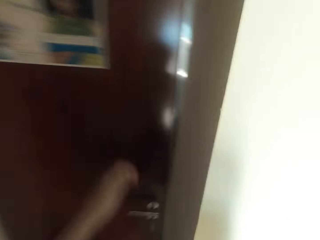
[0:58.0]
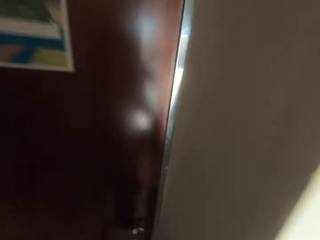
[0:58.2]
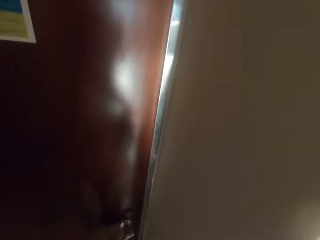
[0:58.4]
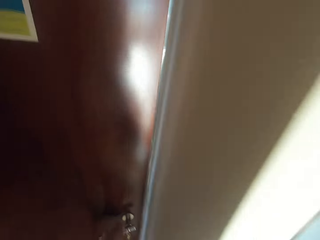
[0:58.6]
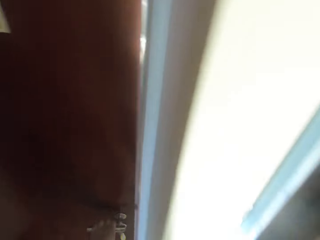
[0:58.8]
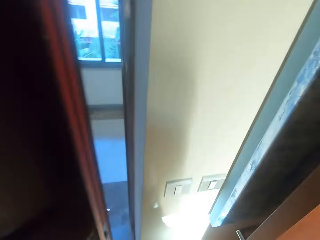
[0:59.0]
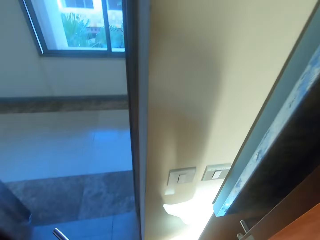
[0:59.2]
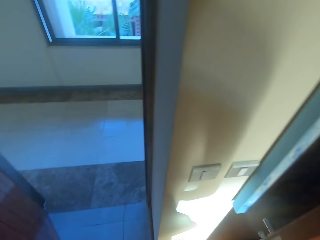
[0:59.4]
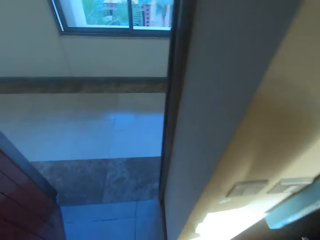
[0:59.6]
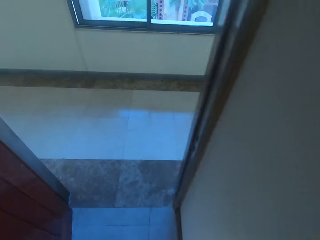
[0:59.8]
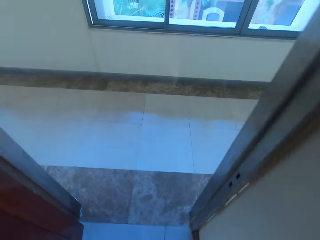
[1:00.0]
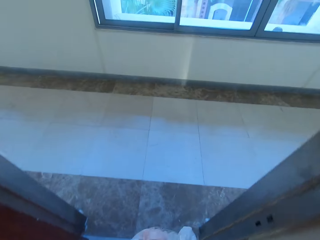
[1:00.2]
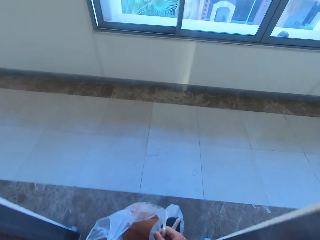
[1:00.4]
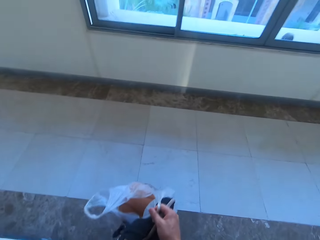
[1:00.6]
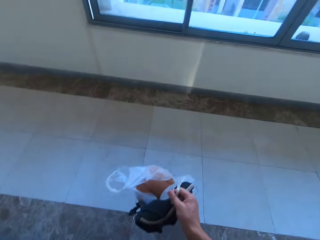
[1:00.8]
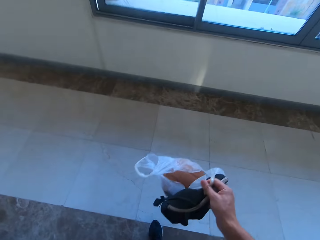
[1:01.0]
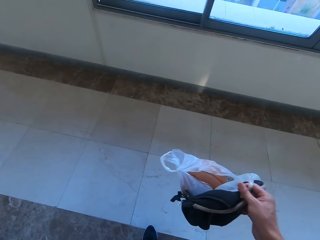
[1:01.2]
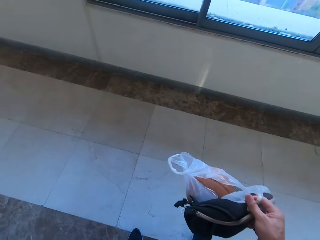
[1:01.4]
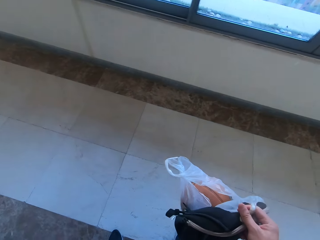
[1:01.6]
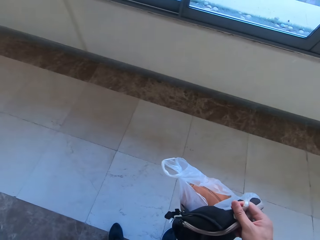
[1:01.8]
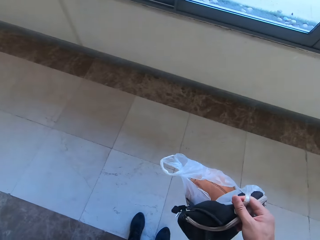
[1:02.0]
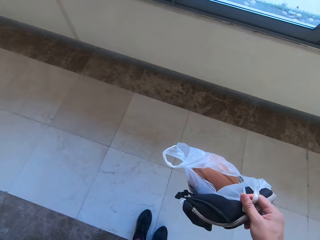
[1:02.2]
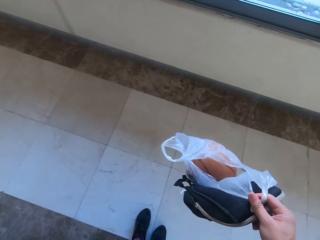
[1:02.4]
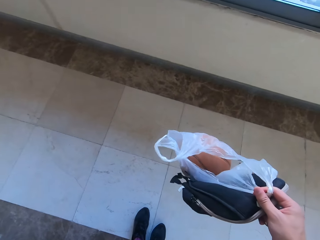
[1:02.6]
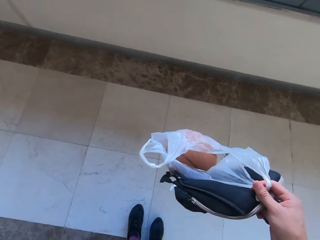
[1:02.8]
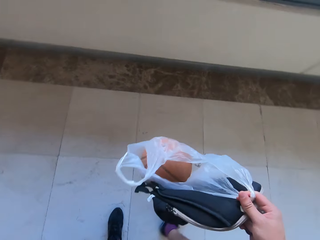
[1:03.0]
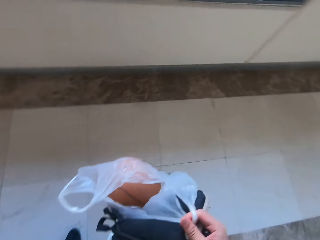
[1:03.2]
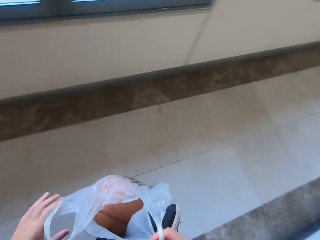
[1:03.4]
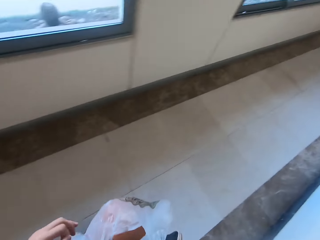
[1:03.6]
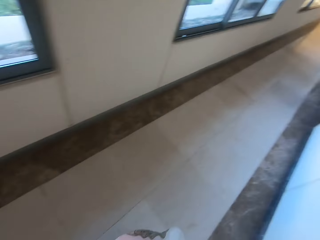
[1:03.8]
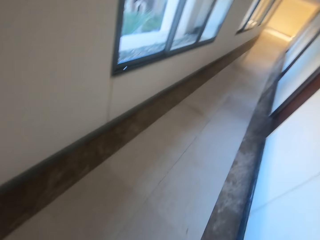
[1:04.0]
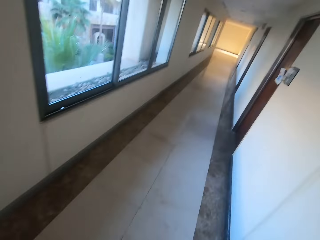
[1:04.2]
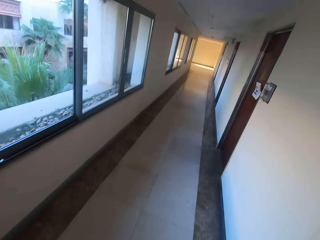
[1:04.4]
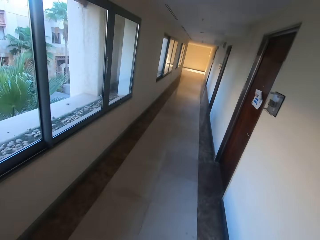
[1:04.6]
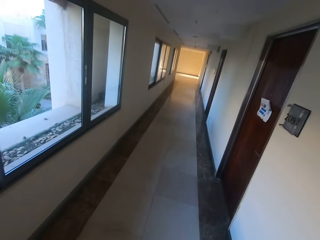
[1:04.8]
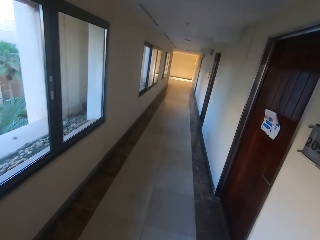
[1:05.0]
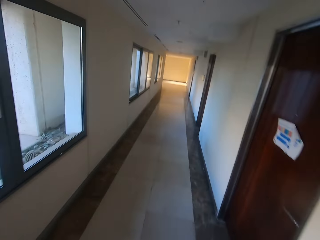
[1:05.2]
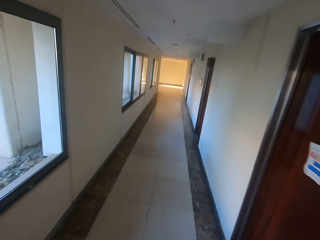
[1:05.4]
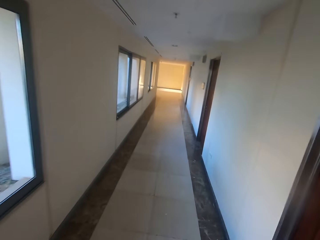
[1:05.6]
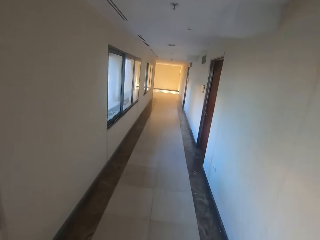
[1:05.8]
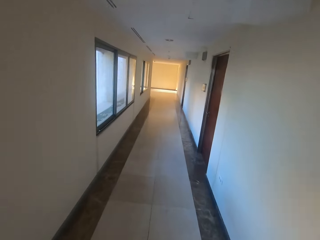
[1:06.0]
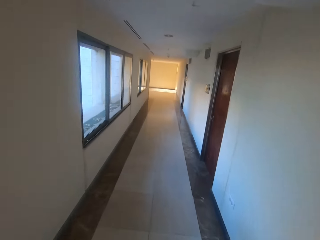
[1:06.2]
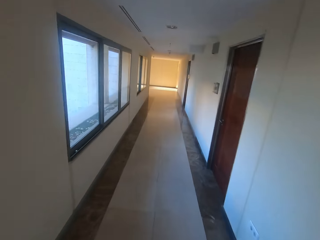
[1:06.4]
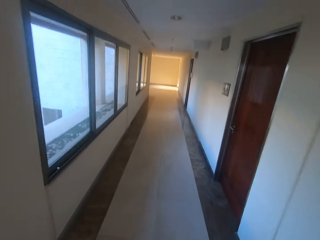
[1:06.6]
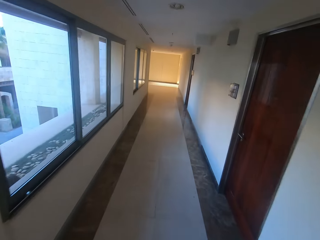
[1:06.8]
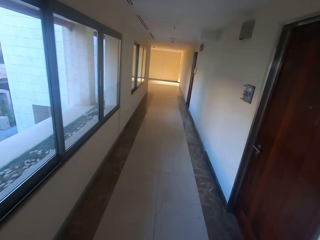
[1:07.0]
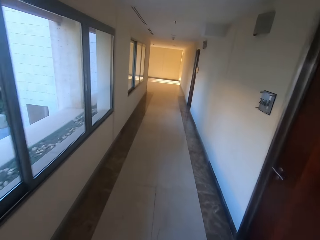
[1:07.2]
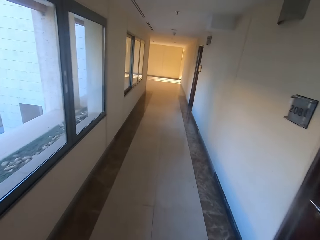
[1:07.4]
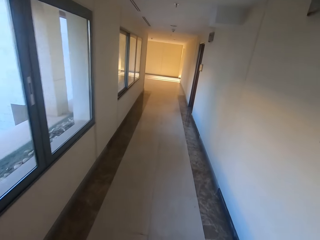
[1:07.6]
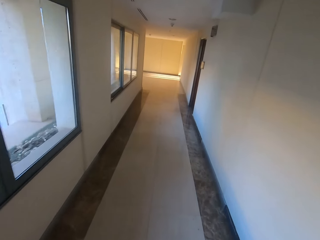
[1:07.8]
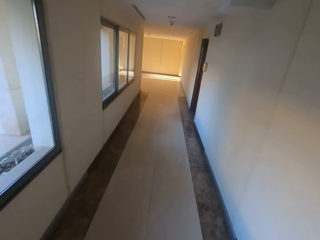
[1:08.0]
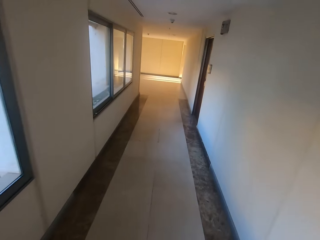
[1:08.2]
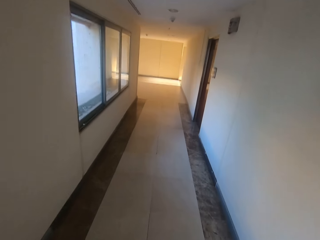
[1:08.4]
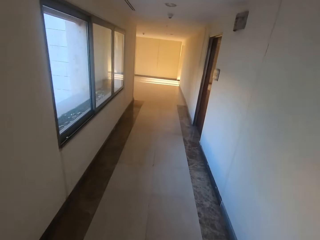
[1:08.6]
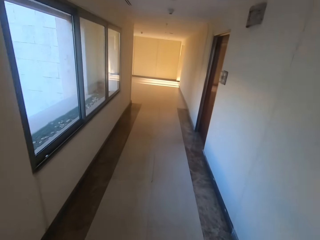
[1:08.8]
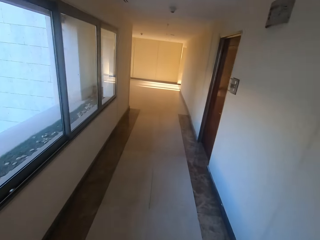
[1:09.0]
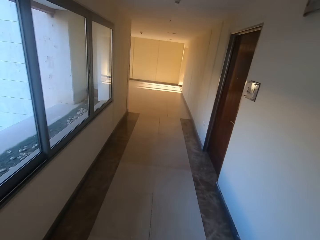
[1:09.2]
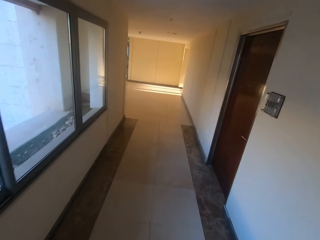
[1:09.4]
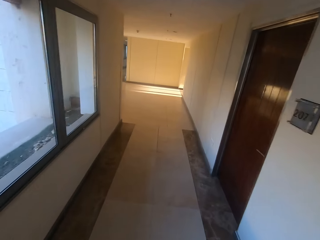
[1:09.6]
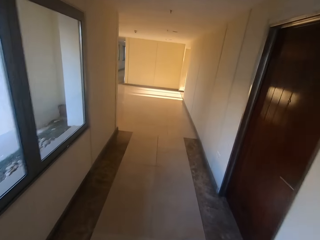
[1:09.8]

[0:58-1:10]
The camera wearer opens the door. They walk out of the apartment. They walk in the hallway.

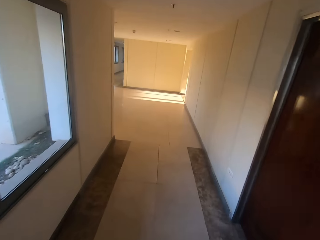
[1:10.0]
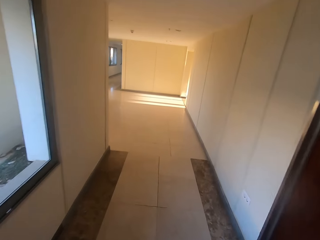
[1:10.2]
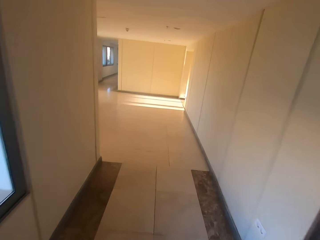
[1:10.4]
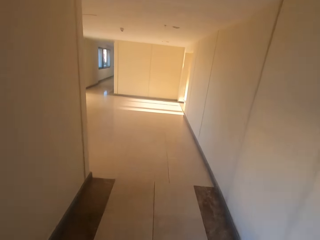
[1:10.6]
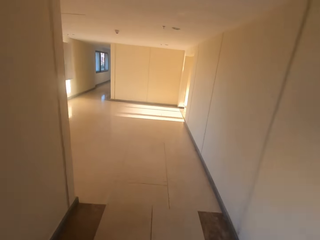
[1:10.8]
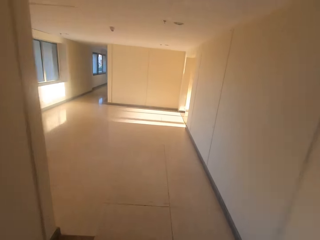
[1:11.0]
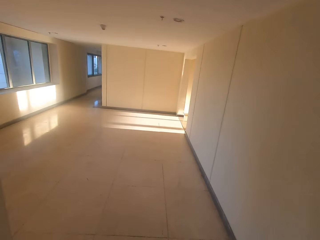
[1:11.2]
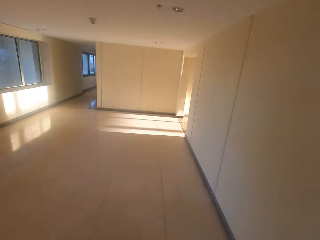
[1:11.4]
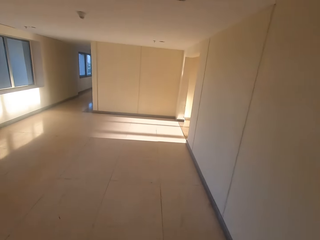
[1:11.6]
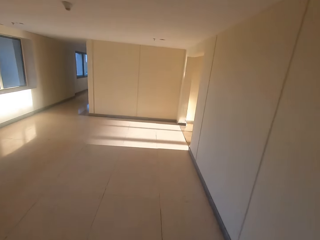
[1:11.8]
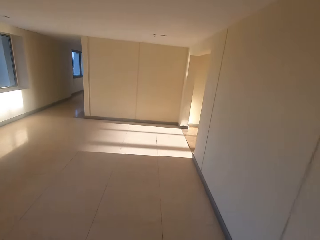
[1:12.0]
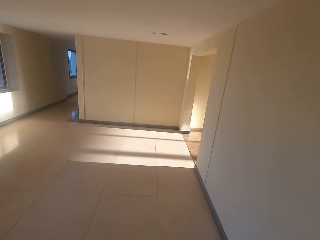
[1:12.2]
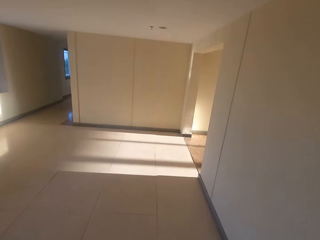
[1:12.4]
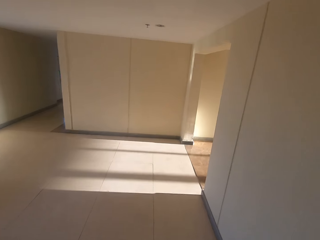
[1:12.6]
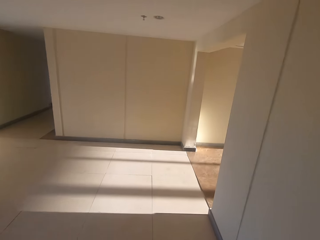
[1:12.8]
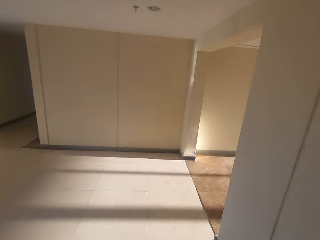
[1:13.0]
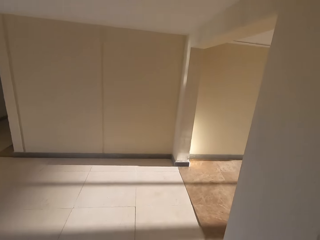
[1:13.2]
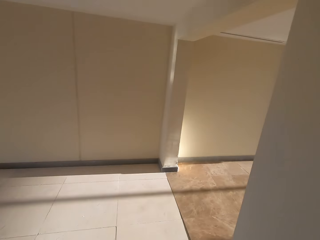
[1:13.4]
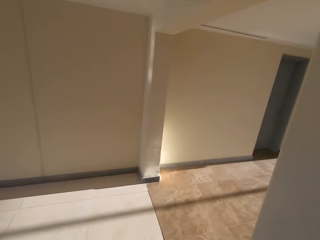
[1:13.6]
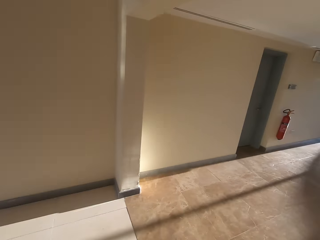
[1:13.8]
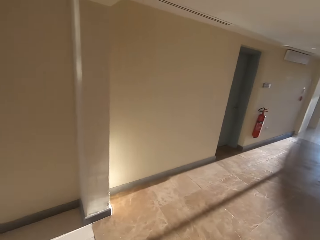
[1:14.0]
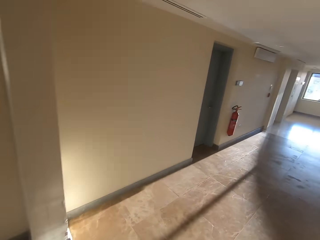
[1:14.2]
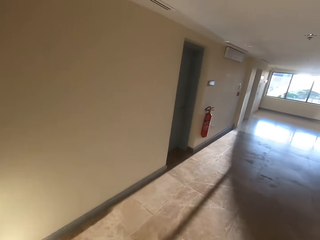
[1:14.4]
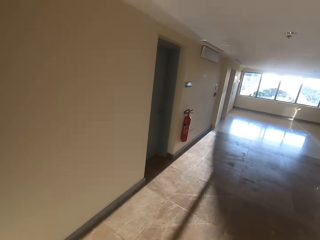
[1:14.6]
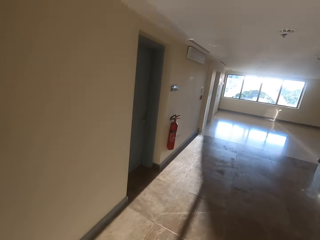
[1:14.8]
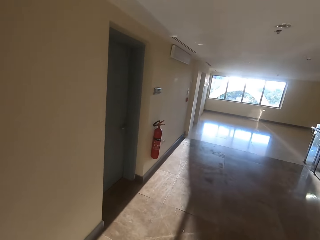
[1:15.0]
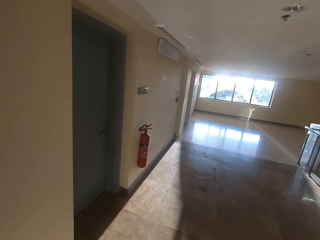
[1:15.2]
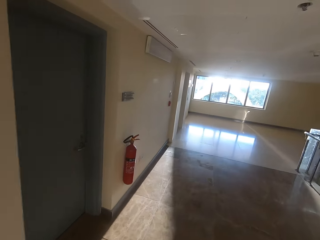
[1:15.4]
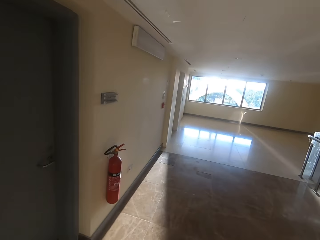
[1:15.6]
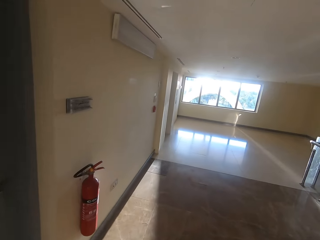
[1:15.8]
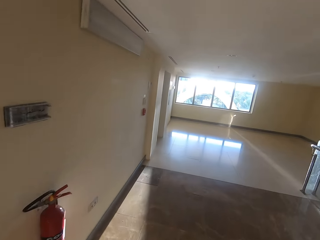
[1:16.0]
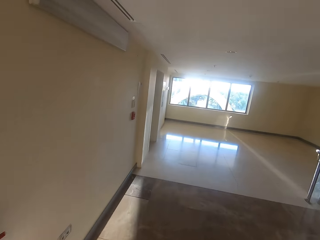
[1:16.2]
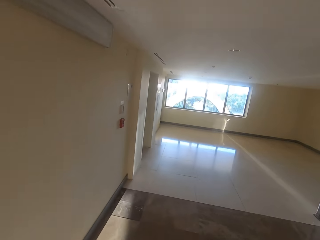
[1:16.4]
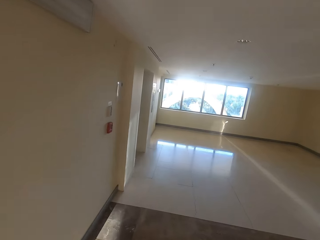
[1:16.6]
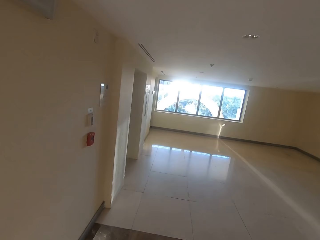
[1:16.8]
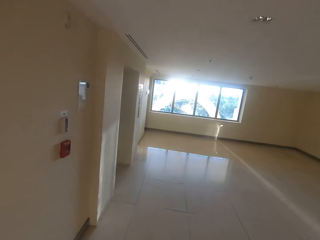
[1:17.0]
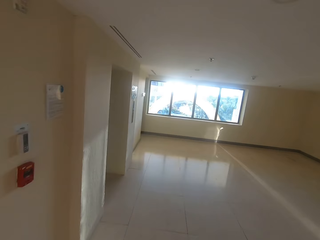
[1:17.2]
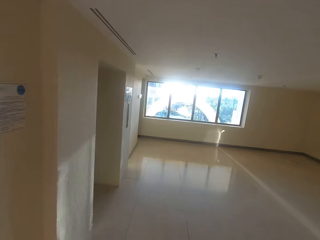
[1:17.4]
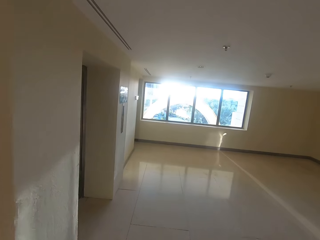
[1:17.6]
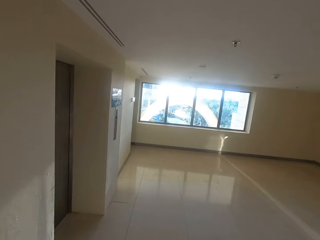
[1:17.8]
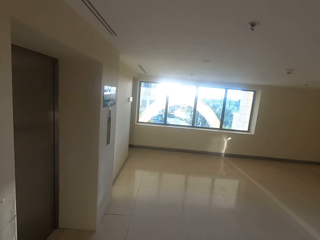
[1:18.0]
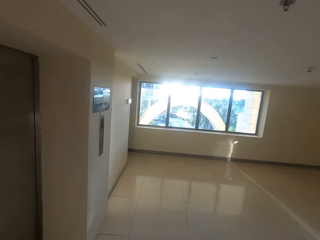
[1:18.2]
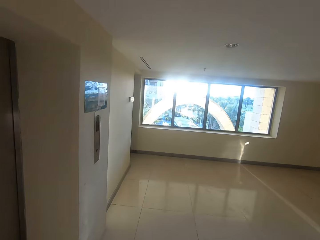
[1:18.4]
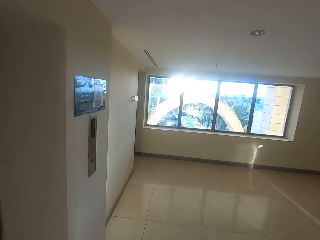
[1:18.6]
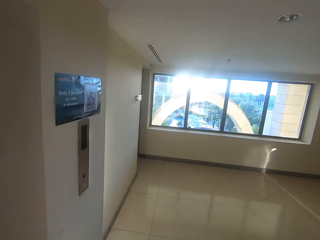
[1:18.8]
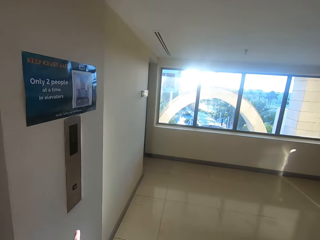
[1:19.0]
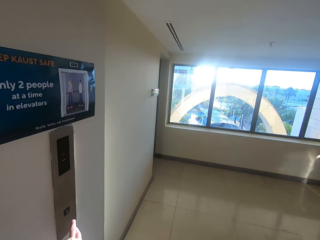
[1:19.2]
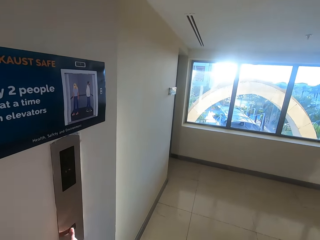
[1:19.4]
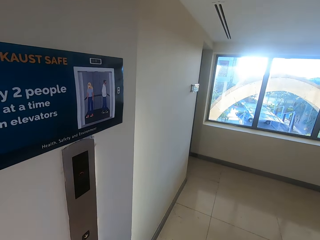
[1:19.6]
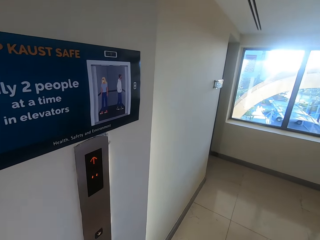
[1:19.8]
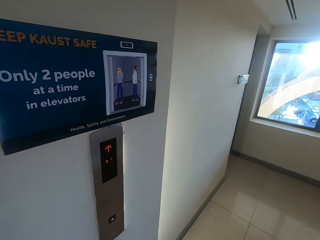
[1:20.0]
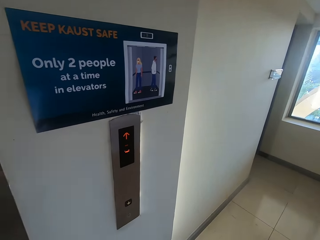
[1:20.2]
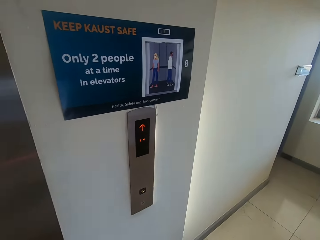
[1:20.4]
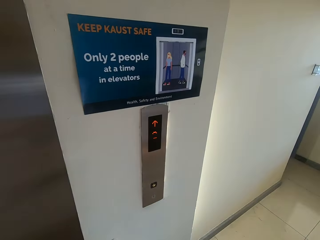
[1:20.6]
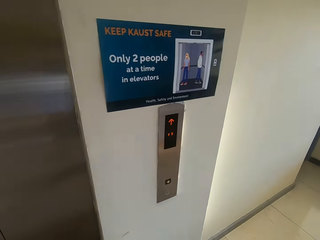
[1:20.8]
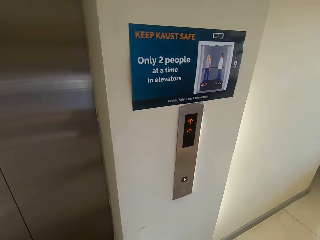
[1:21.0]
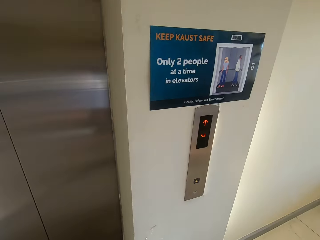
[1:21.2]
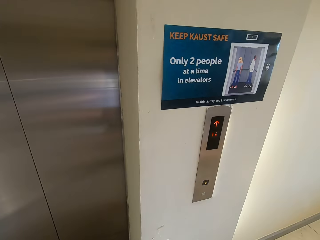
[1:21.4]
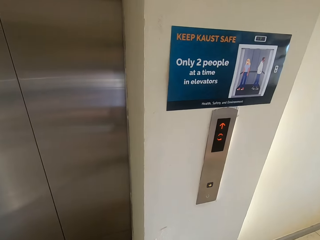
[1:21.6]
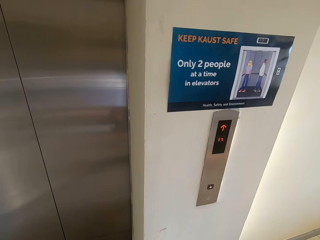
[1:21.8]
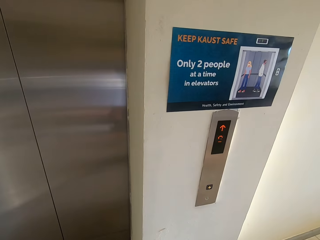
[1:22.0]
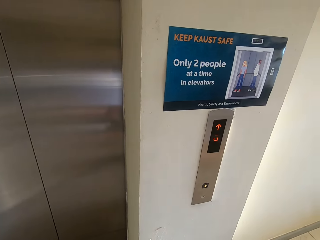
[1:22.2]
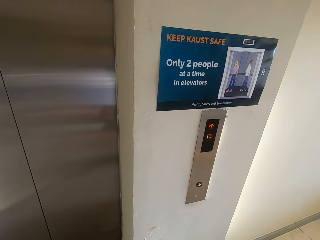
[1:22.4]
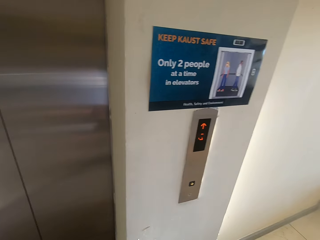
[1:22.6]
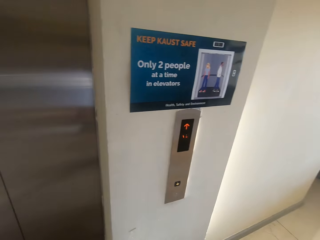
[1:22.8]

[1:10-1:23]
The camera wearer presses the elevator button.
